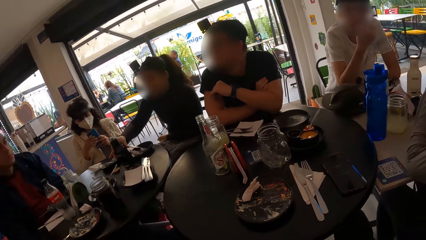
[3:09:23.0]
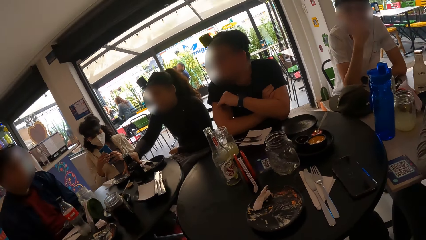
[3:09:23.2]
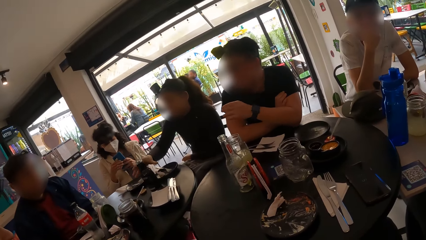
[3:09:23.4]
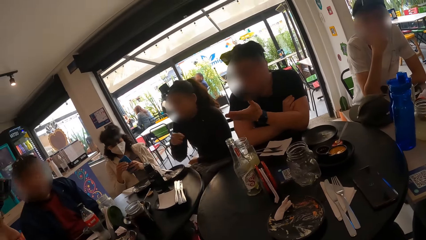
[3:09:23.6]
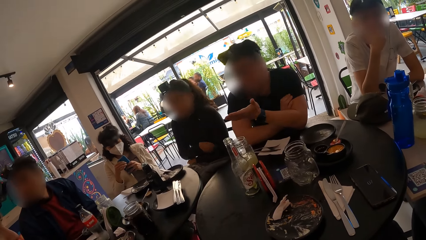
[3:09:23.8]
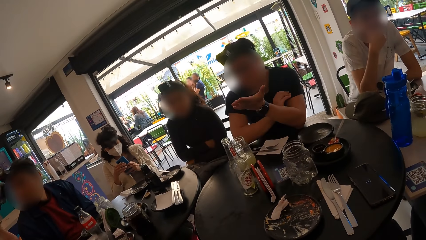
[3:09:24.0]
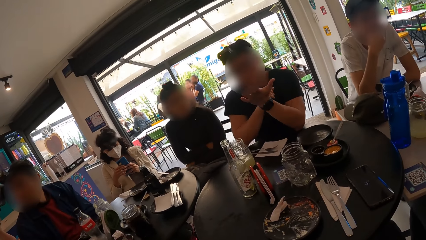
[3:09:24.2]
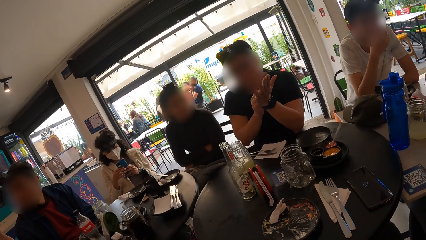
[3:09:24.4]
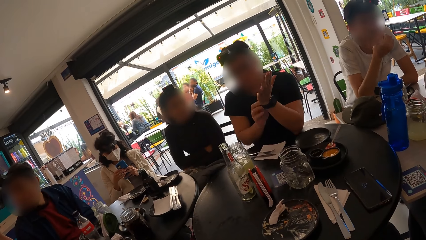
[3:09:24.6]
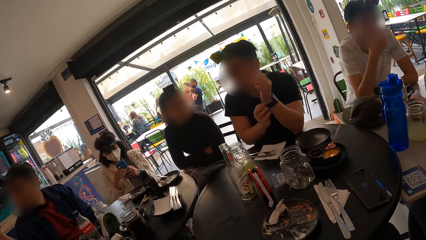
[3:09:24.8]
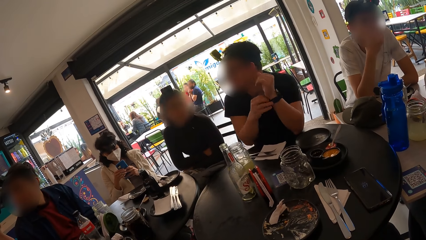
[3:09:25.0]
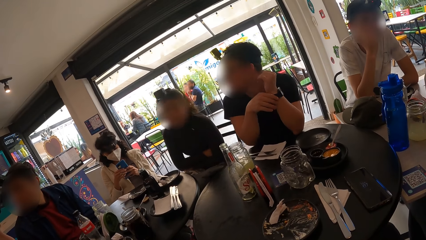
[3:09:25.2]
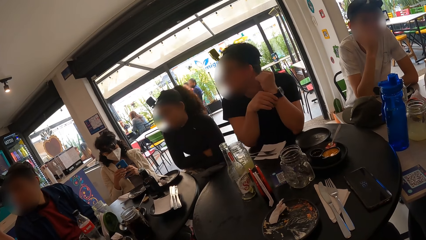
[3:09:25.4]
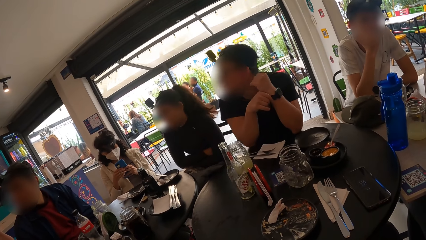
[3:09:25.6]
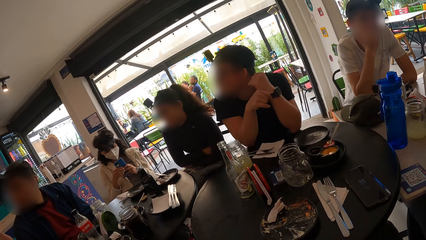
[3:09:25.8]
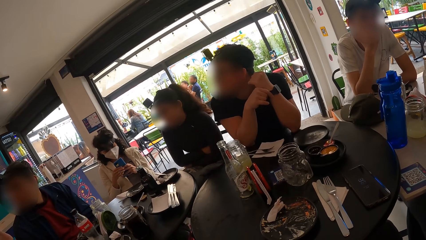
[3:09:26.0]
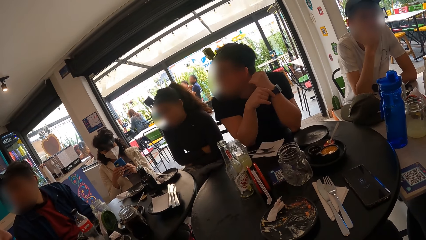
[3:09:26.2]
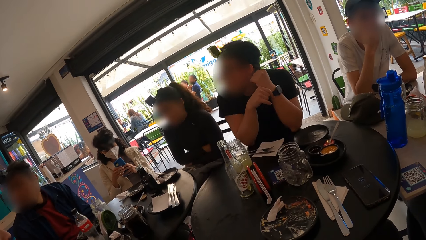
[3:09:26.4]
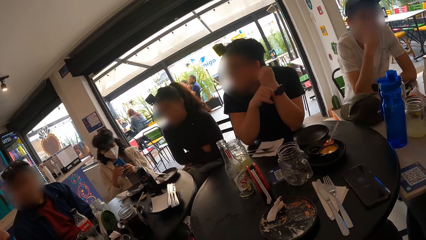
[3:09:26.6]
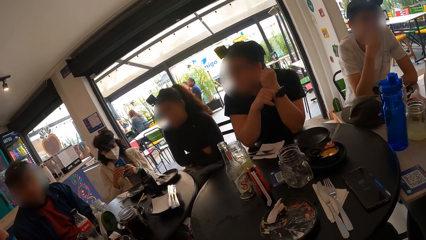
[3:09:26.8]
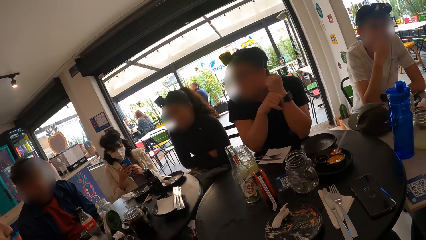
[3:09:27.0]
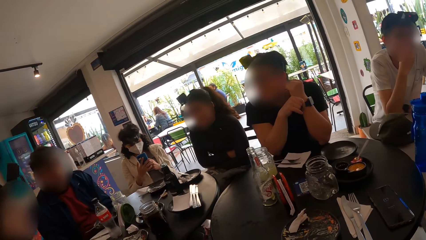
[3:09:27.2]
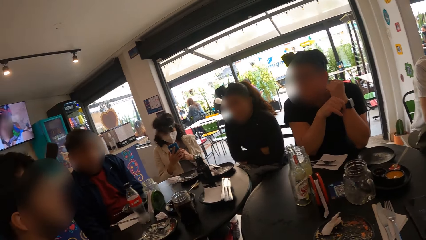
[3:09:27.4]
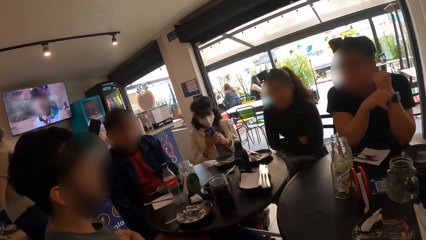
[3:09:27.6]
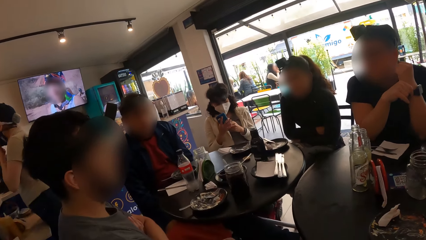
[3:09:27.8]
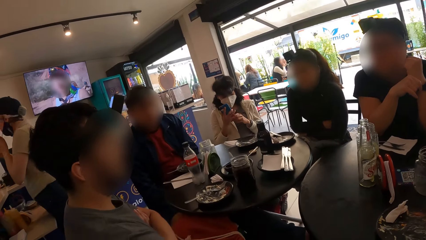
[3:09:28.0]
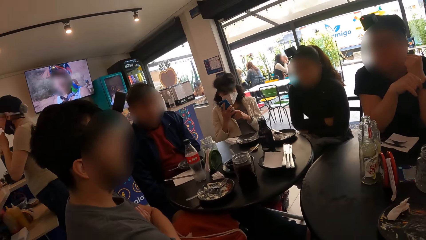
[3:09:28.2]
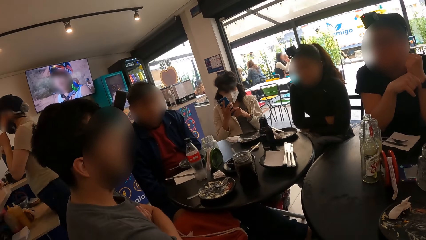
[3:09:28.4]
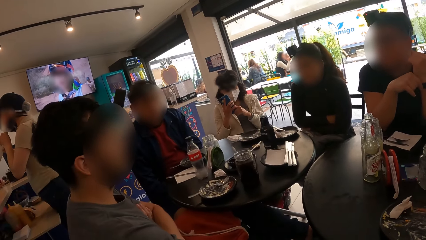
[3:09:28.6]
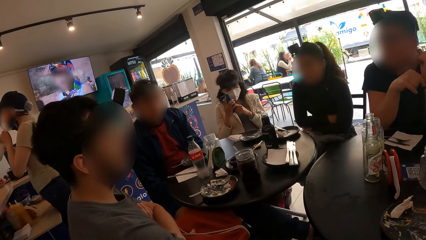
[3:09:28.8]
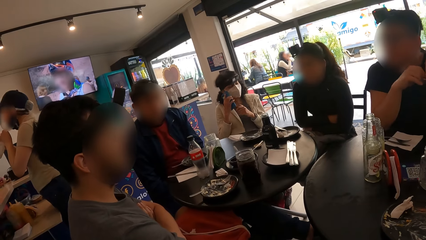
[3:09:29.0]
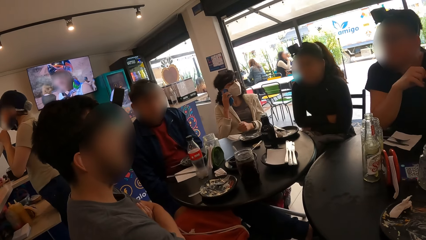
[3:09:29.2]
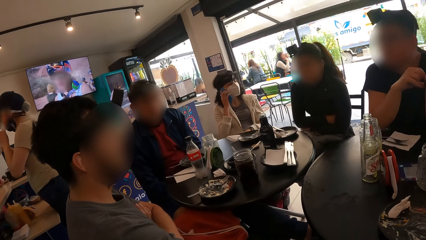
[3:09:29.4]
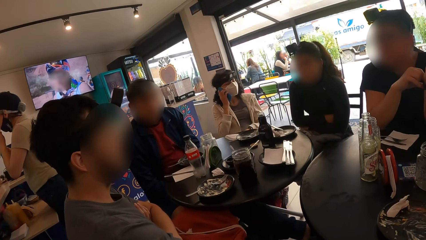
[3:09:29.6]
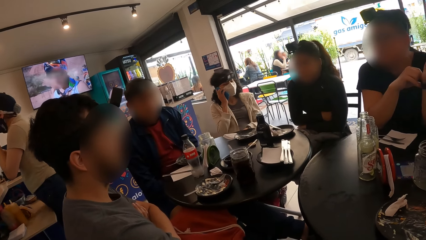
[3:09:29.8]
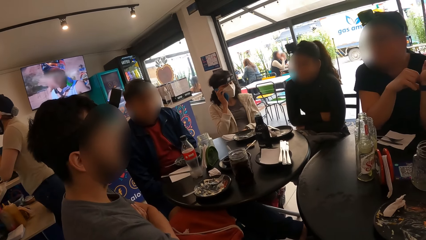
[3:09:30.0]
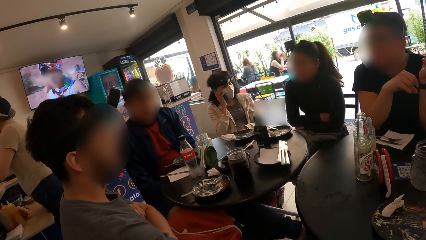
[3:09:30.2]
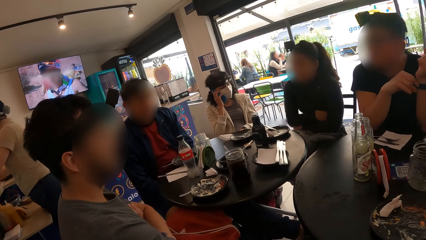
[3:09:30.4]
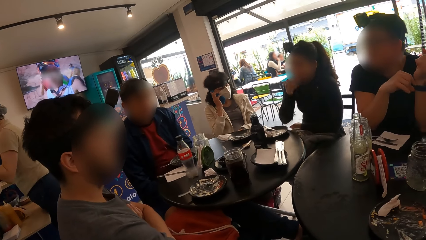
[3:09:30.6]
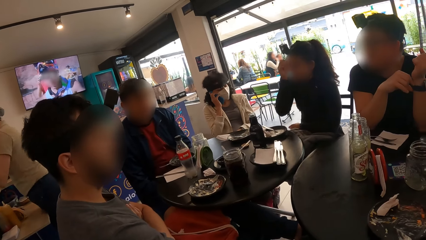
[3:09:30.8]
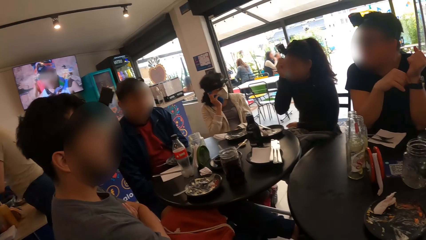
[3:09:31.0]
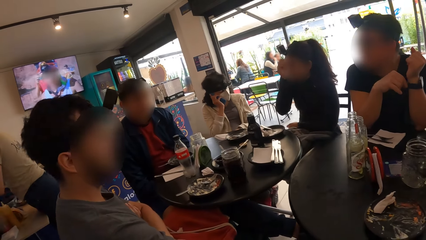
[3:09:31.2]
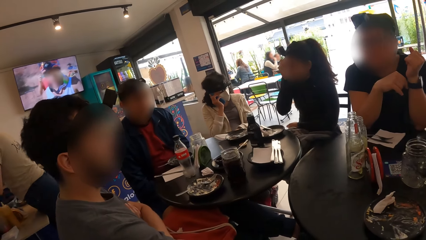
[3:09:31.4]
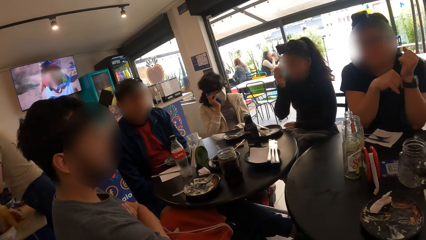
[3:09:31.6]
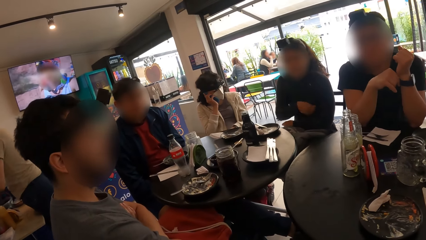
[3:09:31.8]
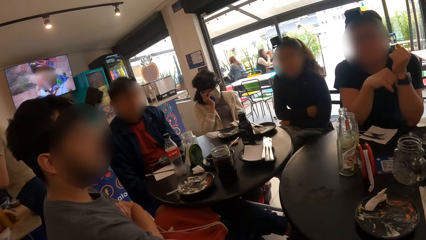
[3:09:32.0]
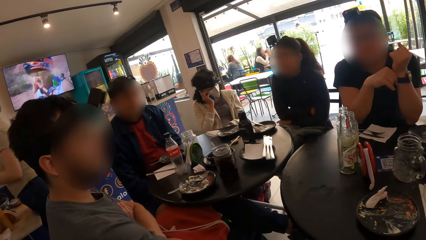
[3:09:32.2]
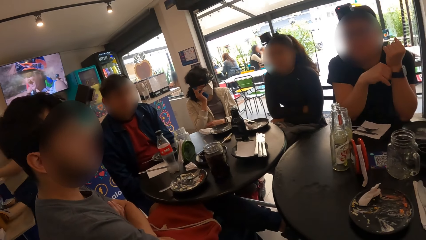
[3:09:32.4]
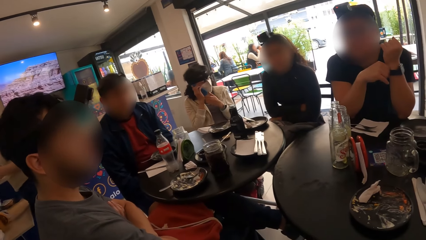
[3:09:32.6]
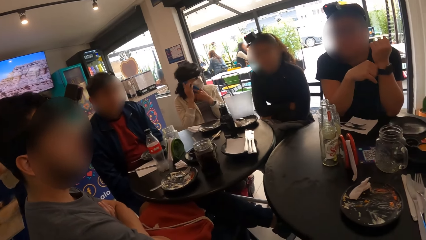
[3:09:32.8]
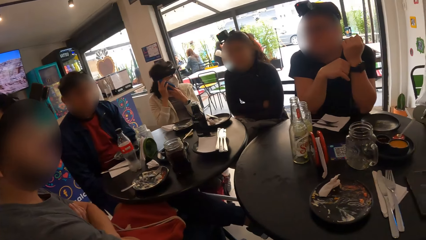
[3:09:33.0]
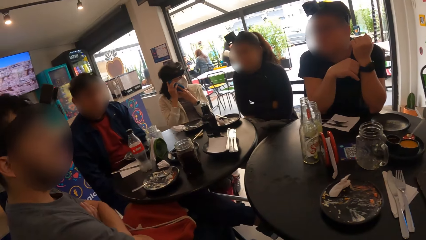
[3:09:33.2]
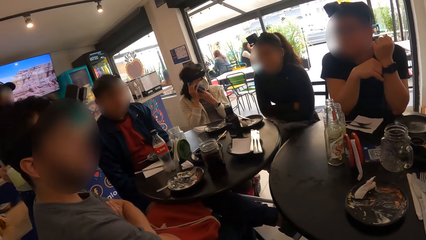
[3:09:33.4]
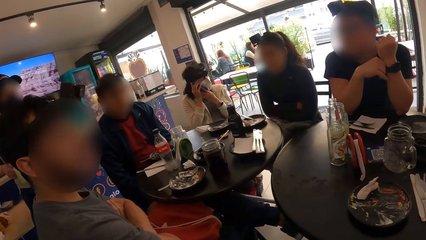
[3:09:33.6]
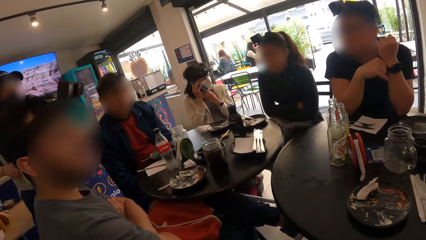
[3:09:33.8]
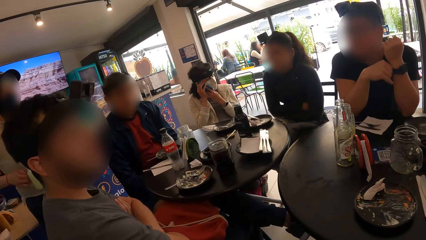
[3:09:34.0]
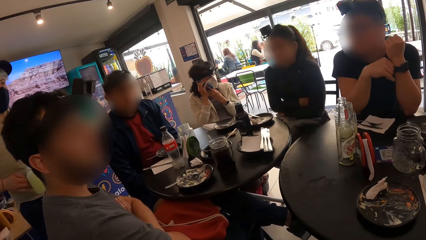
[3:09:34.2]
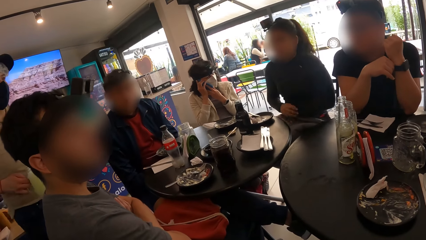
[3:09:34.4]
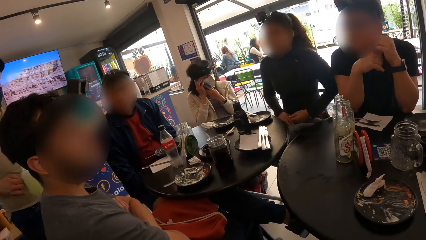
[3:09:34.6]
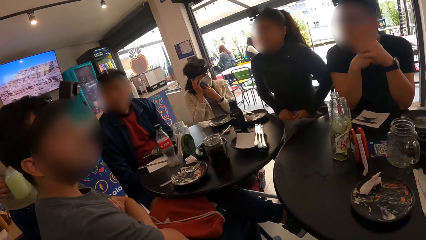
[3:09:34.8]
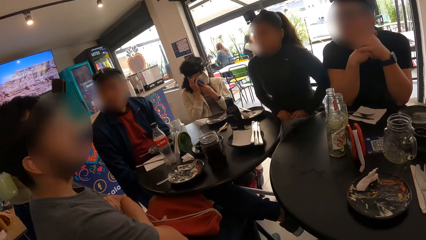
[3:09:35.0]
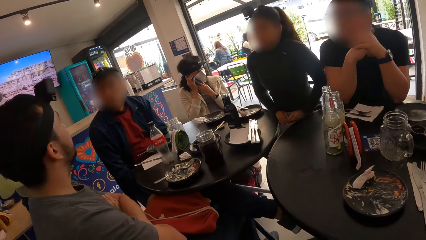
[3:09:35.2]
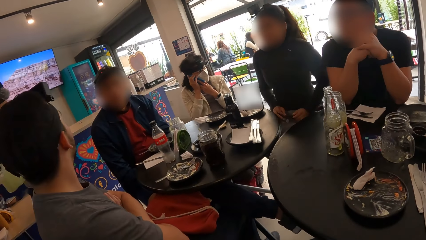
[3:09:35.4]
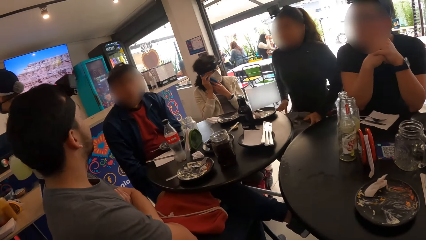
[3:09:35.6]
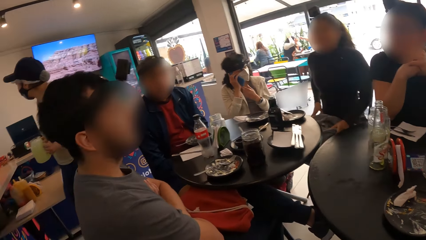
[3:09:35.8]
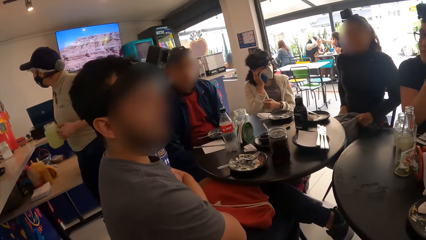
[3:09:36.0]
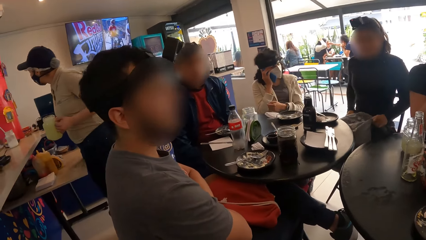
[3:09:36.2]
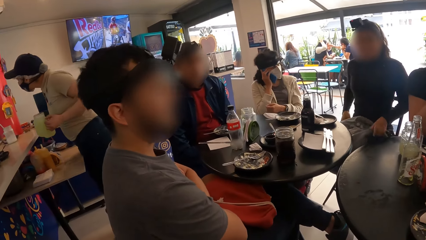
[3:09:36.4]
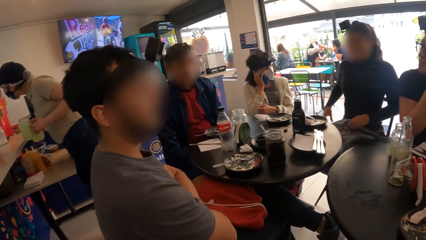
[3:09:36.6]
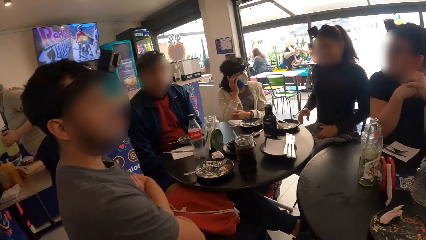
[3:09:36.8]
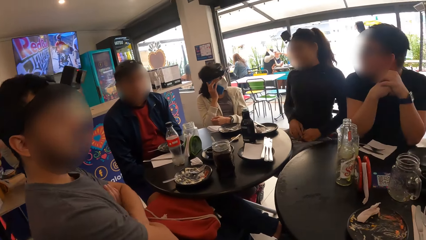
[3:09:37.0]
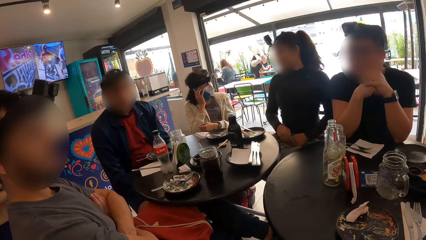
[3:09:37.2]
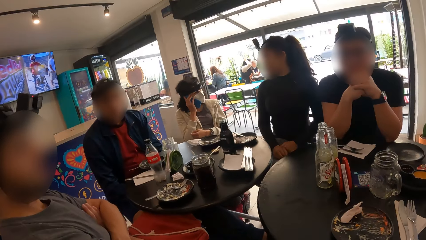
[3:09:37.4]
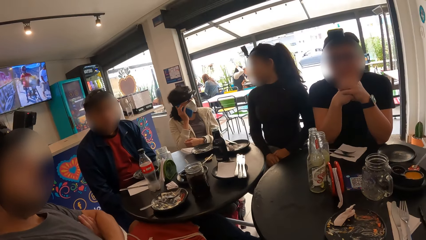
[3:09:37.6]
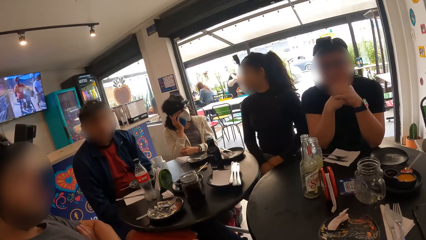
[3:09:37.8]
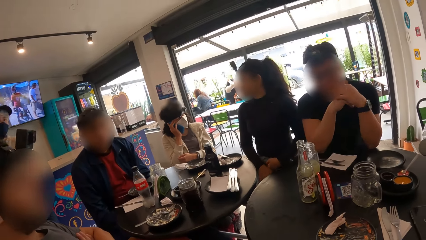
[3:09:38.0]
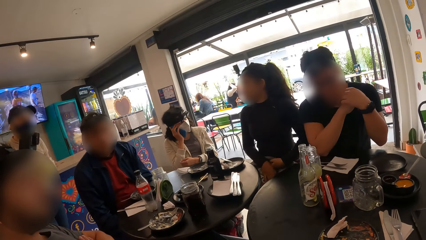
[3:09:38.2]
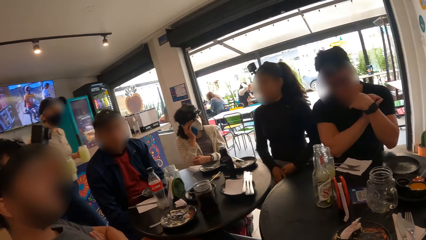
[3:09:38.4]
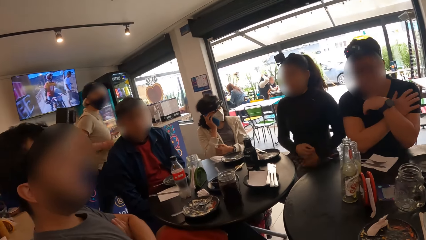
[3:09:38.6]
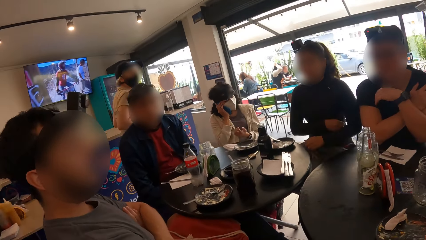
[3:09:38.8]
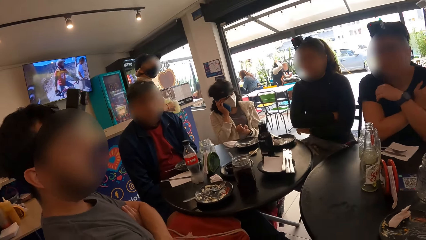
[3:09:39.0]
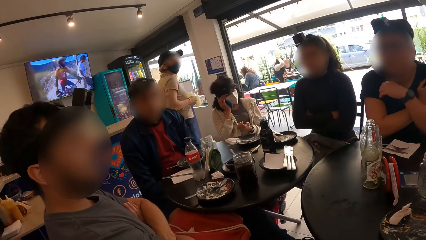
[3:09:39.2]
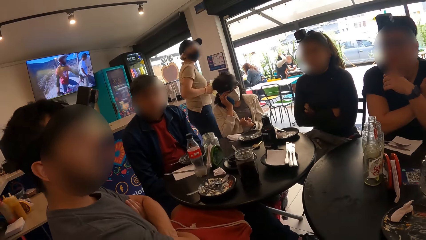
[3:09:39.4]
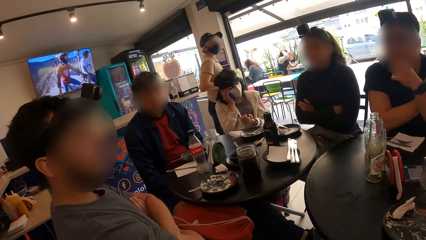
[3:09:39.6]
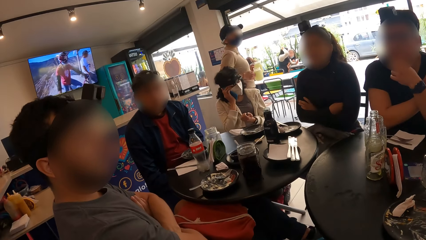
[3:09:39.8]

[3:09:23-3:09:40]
A woman places the bottle in her right hand on the table. A man converses with the camera wearer. The man touches a wrist watch on his left hand with his right hand. Another woman raises the phone in her right hand to her right ear. The camera wearer looks around the restaurant. The first woman raises her right hand to her head and lowers her right hand from her face. The man looks at the camera wearer. Another woman uses her phone. The camera wearer looks around the restaurant.
